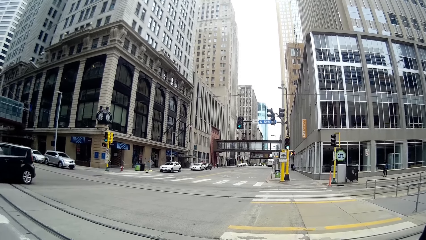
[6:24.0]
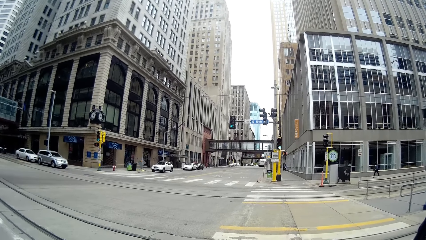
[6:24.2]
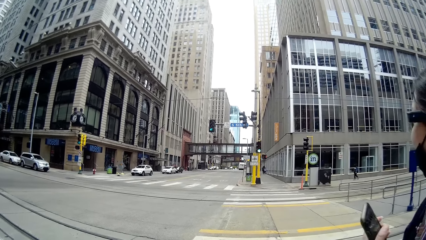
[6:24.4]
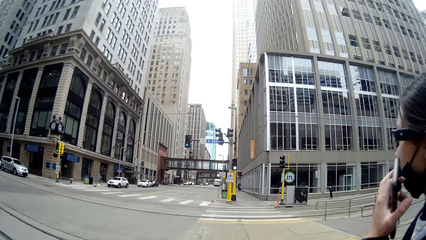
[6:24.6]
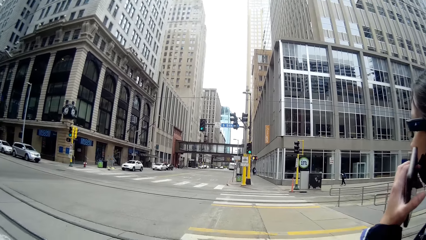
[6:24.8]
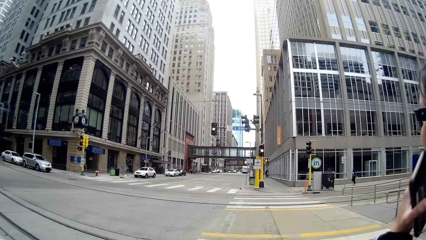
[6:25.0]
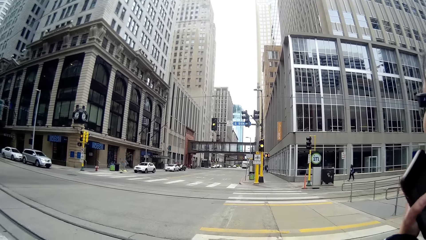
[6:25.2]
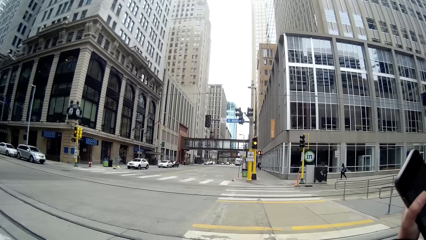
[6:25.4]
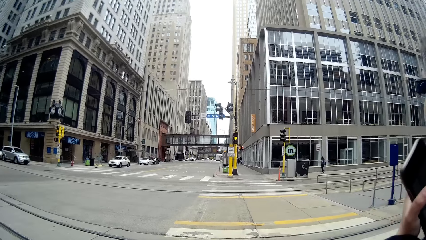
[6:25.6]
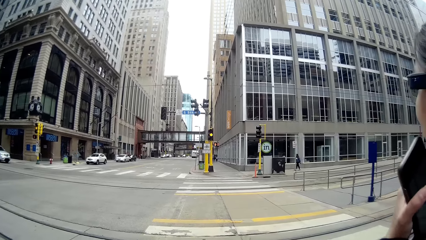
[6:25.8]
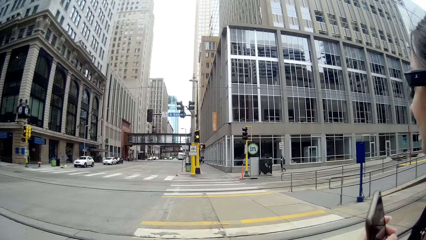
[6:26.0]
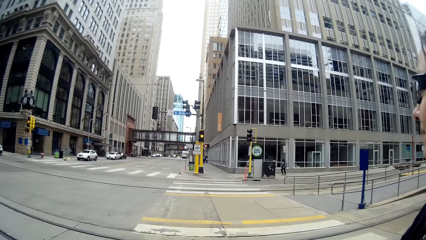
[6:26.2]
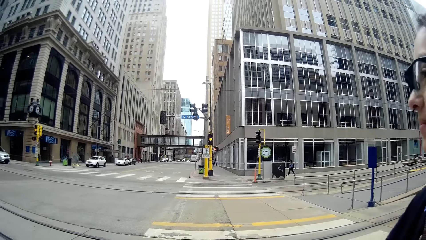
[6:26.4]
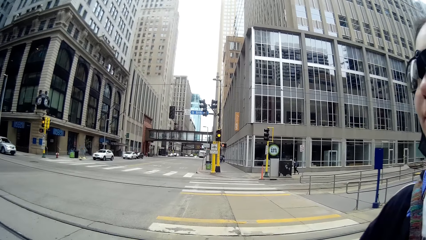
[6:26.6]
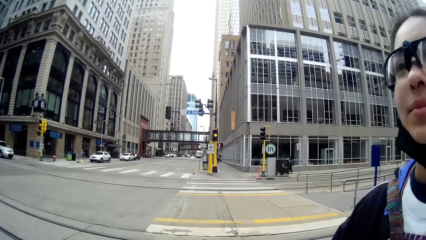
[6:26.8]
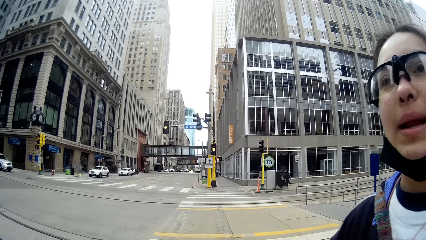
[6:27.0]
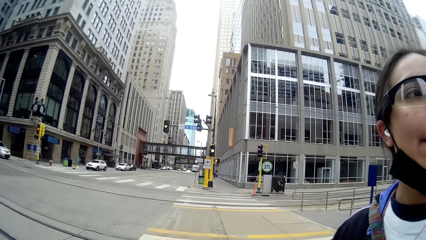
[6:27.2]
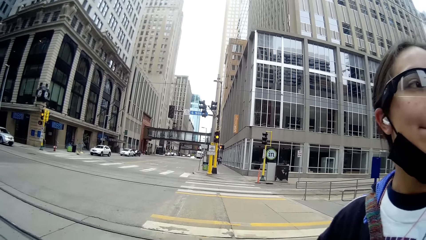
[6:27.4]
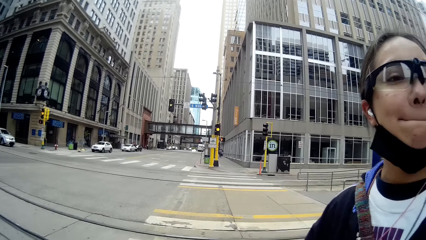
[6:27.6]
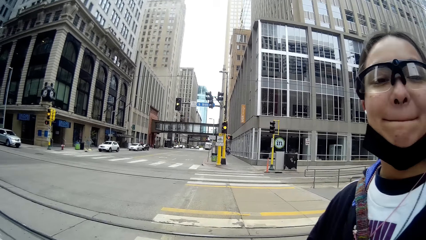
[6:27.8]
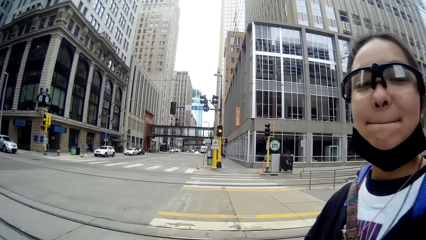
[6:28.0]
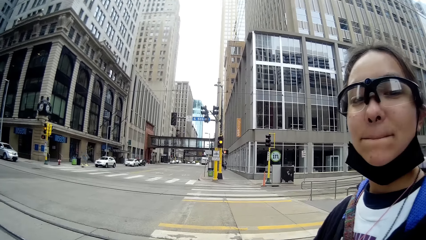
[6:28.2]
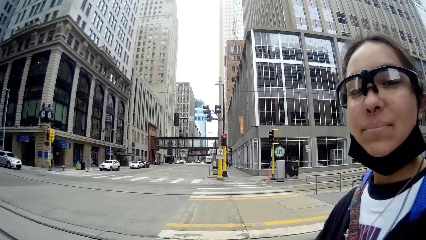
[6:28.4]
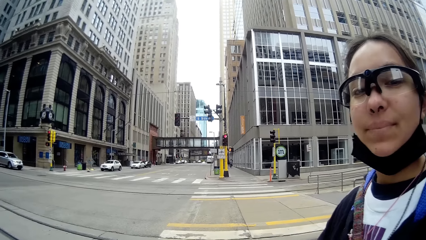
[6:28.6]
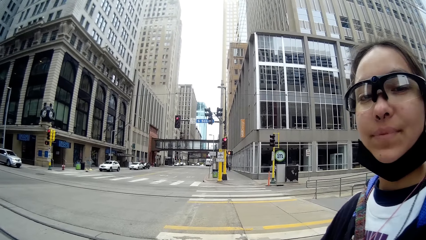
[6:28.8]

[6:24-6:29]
The woman touches her face with her right hand.

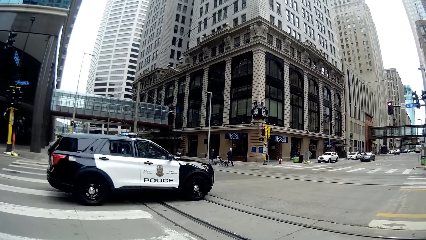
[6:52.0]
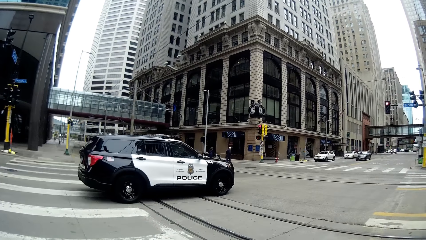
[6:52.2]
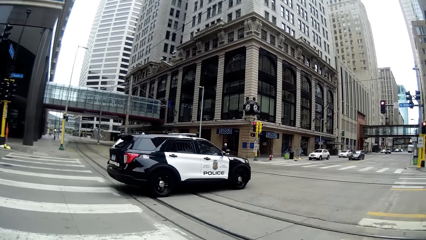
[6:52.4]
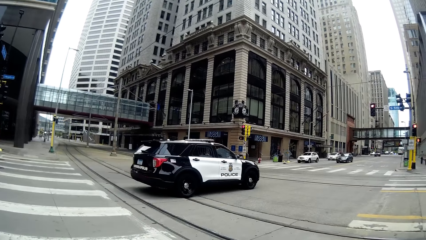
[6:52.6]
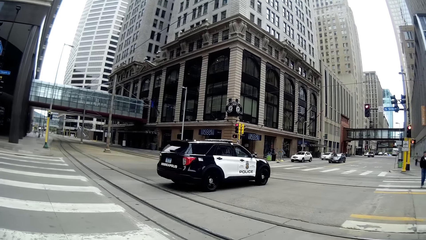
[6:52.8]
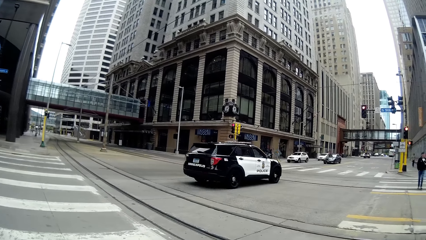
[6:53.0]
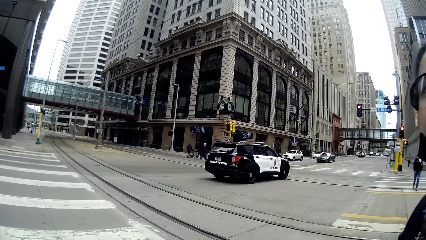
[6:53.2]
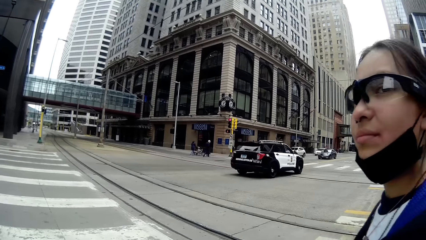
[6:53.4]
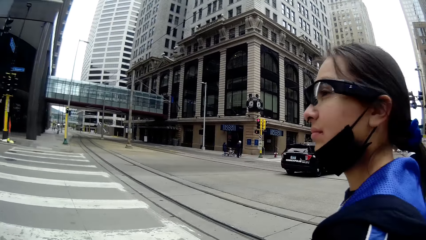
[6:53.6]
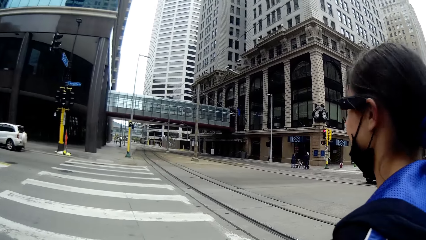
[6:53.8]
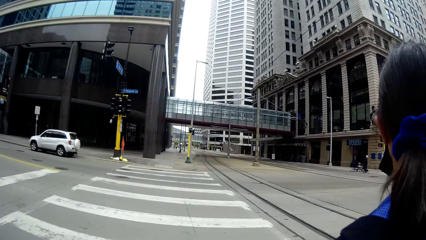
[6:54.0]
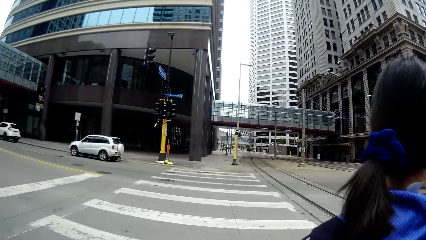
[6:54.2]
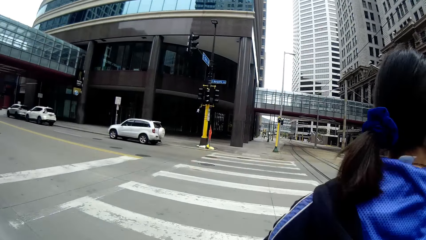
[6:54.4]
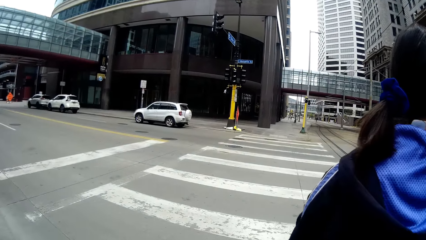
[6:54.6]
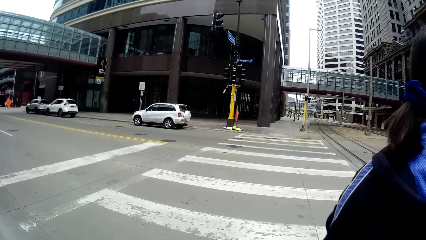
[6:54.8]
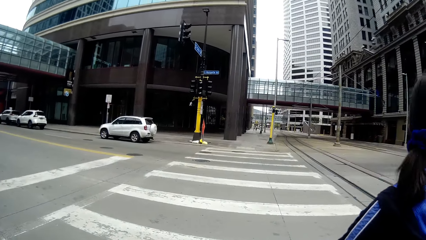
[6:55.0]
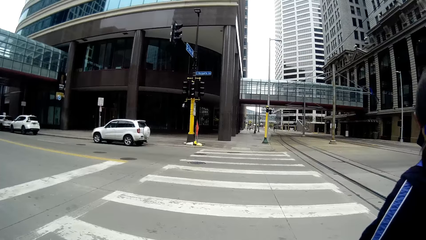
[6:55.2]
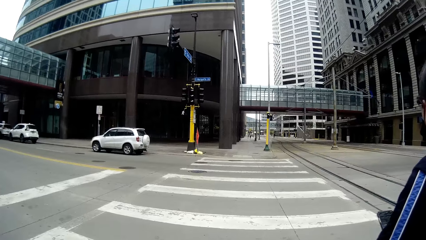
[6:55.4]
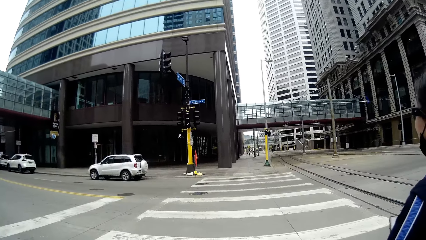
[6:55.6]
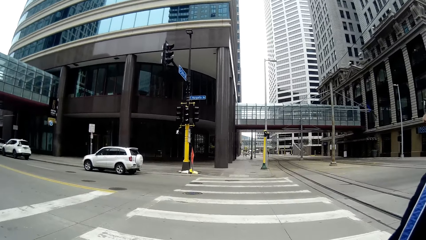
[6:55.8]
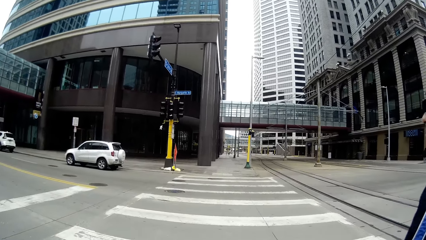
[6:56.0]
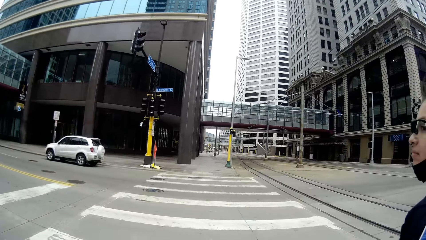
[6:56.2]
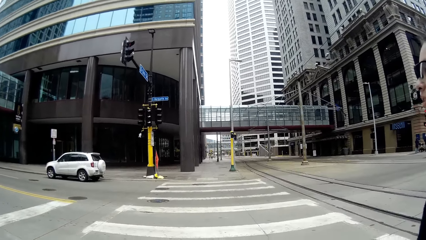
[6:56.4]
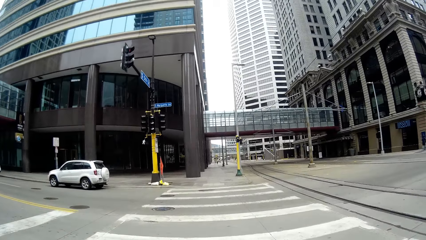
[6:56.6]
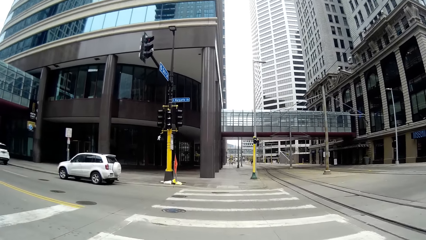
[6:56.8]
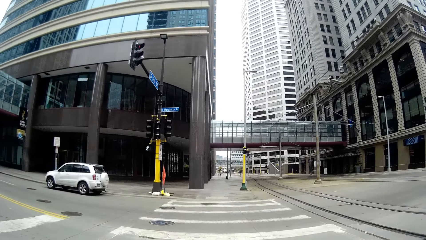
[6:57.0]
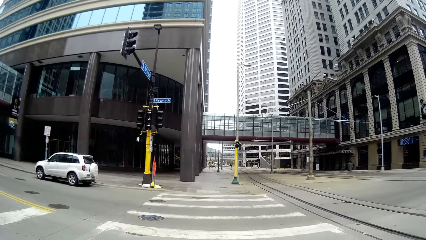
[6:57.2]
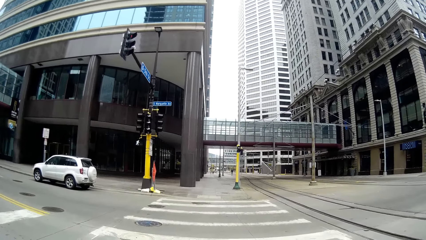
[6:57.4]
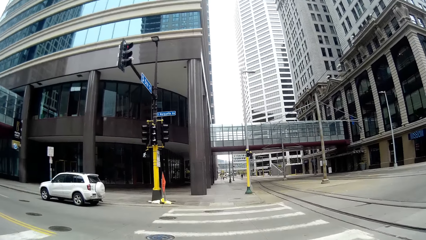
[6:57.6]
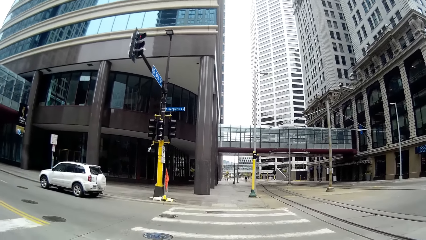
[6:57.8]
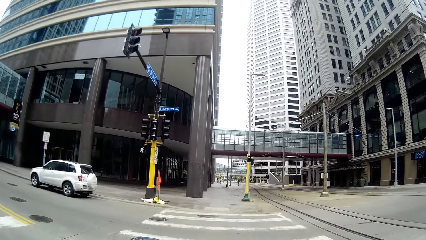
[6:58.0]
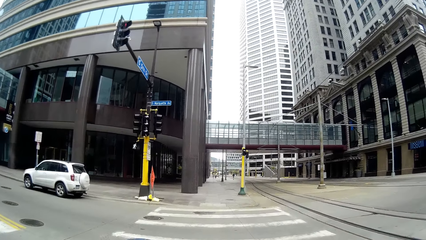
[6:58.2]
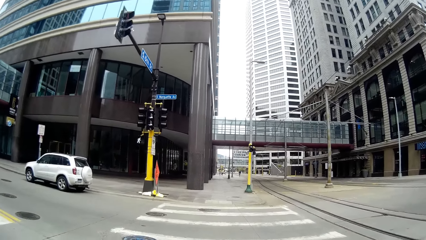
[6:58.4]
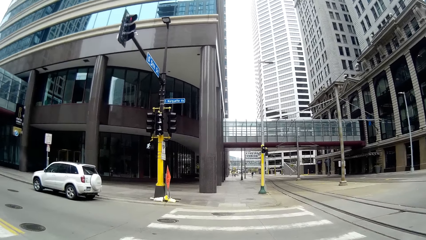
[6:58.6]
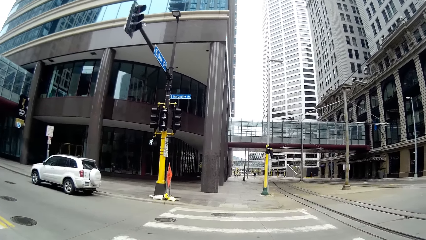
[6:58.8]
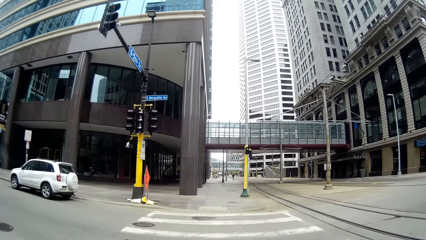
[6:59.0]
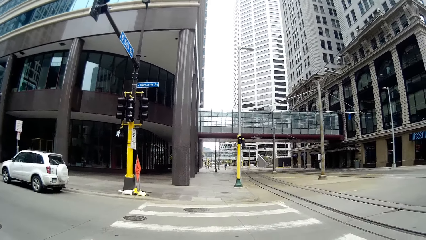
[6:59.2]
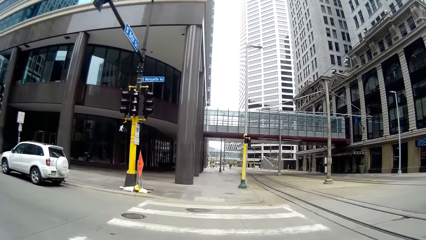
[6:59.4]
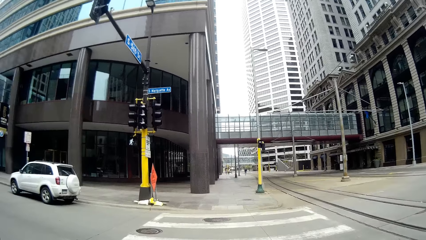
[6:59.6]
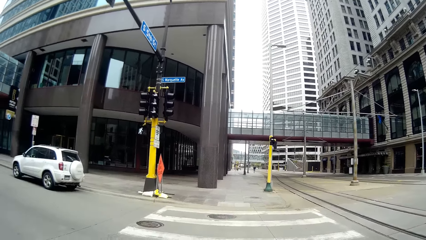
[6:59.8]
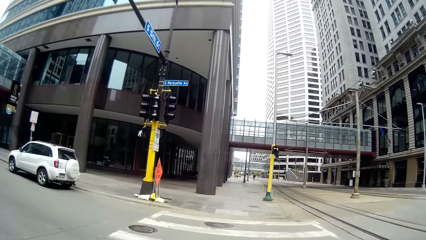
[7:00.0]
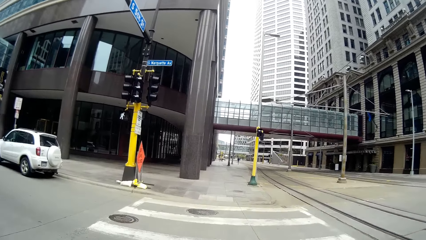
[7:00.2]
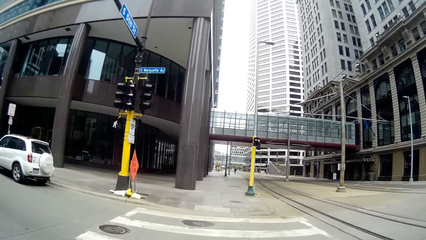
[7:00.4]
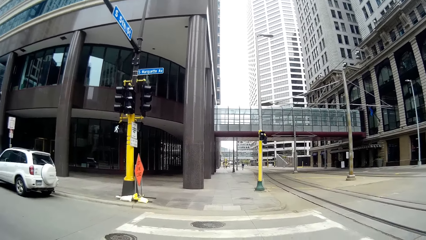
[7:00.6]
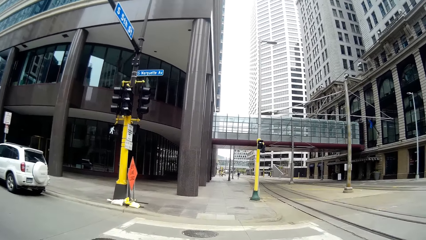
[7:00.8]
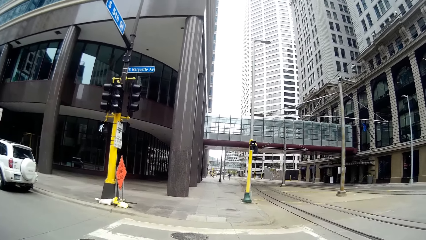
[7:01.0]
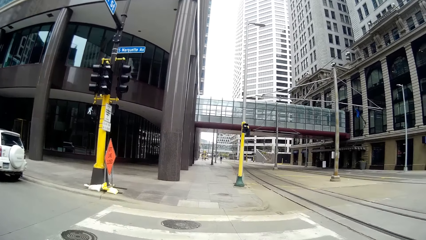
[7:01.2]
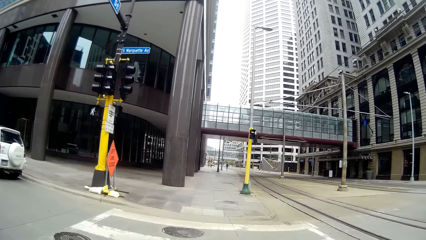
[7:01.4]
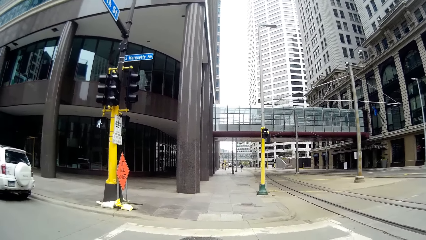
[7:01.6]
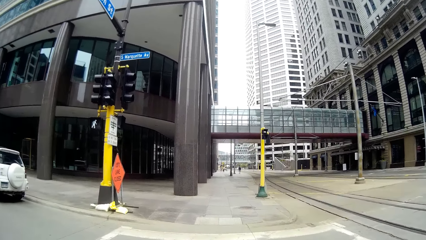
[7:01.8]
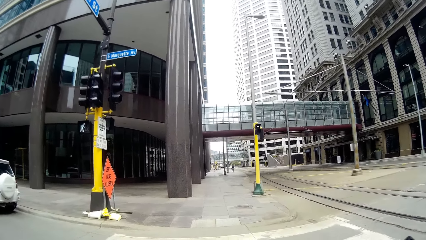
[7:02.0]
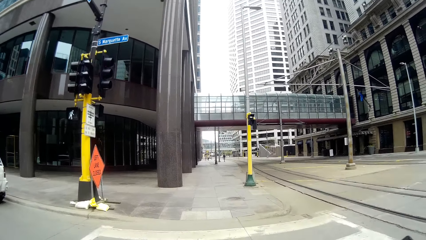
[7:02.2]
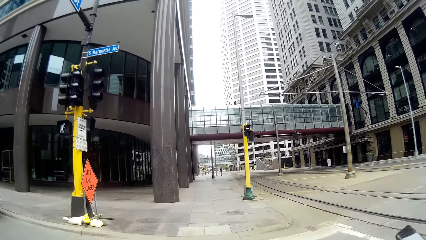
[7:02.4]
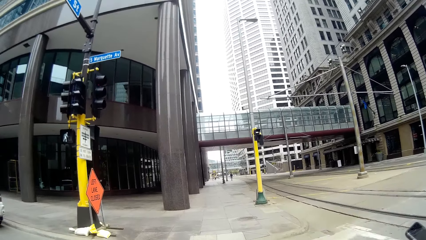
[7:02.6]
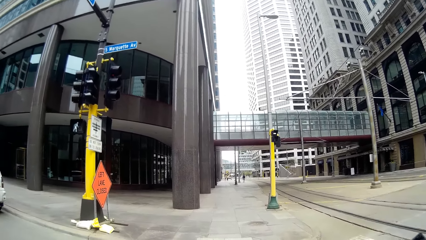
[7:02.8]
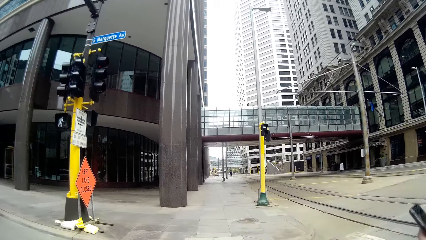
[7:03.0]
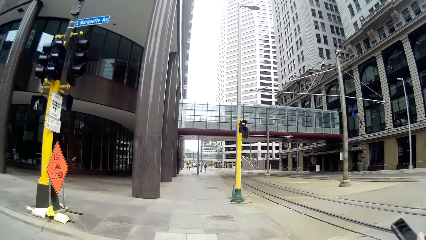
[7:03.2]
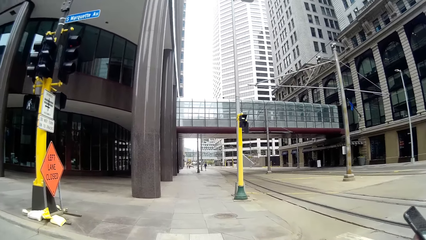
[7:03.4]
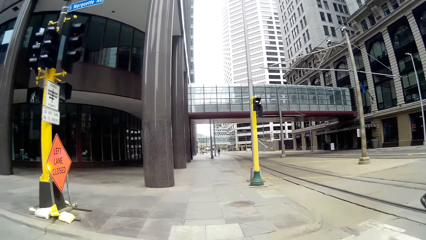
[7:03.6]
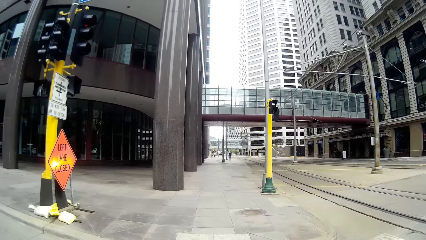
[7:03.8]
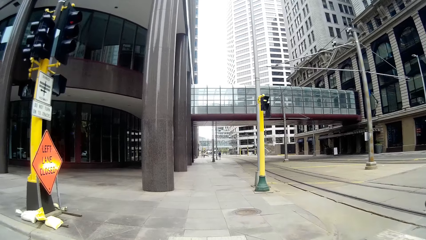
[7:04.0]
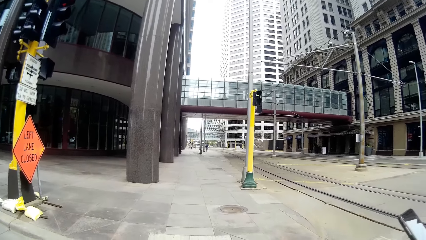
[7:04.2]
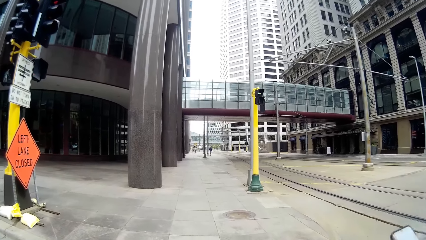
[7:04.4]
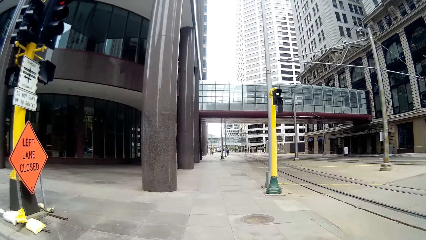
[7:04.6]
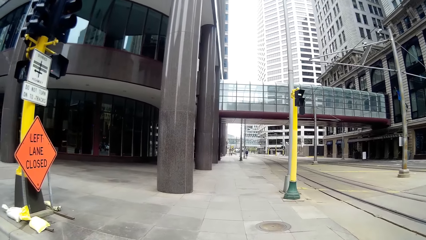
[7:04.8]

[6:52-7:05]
The camera wearer walks on a road with the woman. They cross the road.
